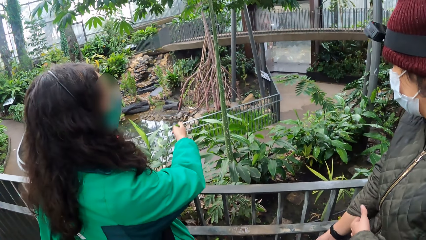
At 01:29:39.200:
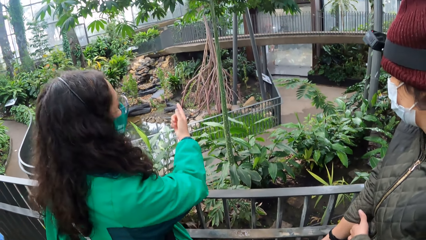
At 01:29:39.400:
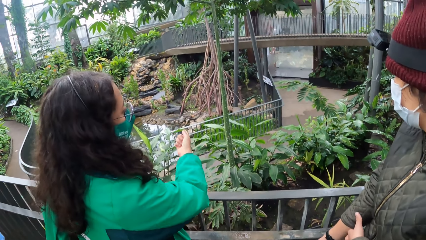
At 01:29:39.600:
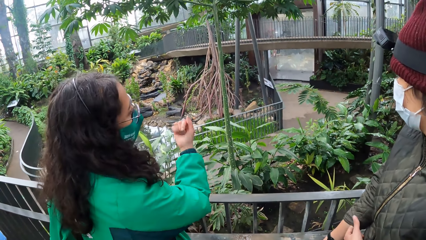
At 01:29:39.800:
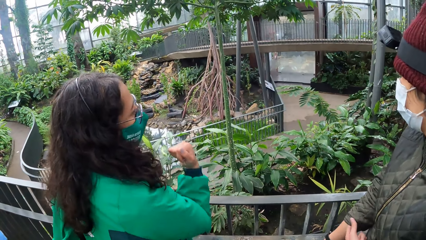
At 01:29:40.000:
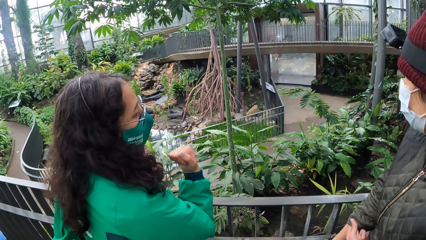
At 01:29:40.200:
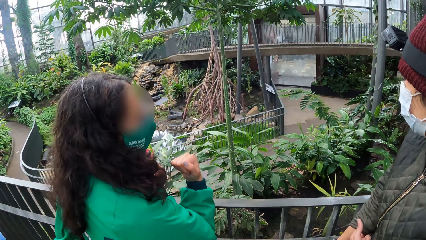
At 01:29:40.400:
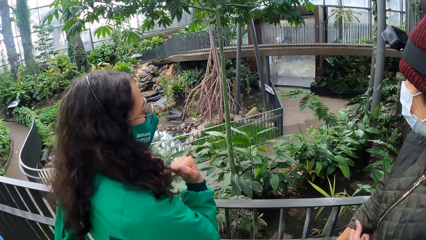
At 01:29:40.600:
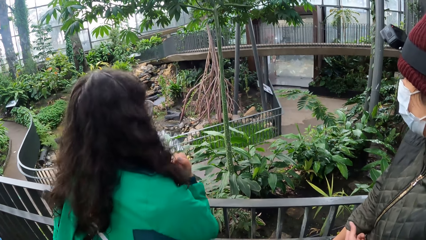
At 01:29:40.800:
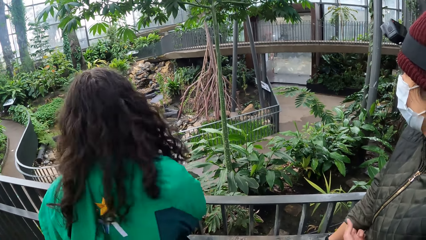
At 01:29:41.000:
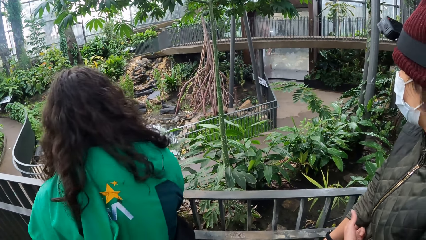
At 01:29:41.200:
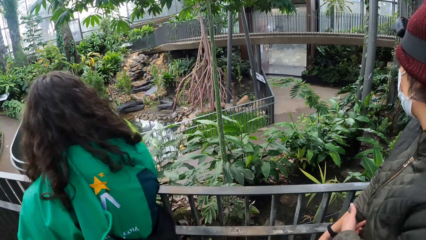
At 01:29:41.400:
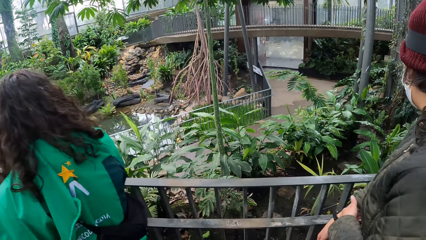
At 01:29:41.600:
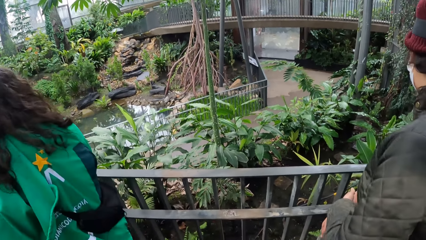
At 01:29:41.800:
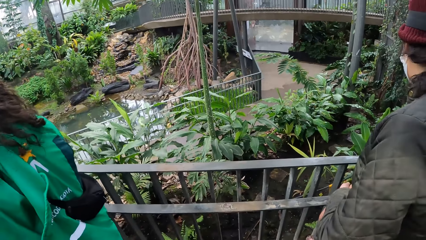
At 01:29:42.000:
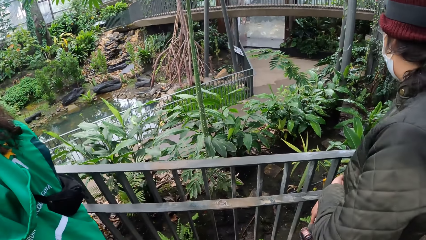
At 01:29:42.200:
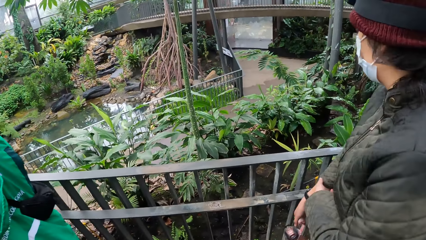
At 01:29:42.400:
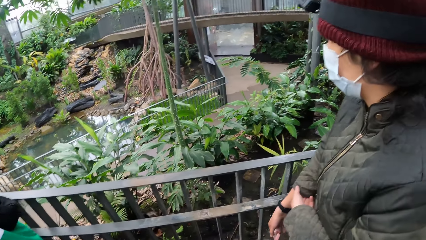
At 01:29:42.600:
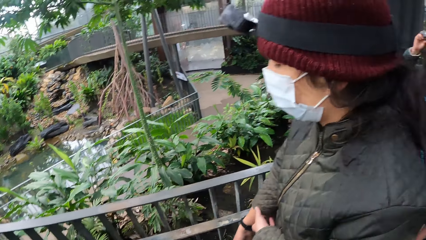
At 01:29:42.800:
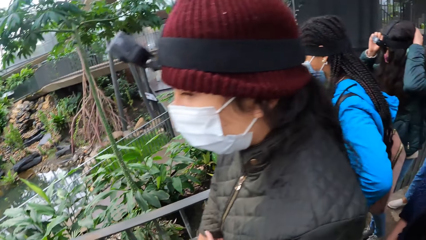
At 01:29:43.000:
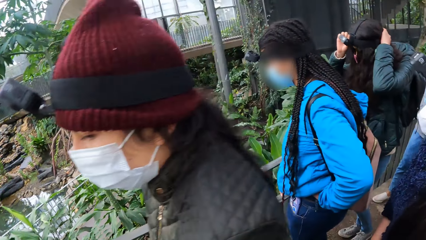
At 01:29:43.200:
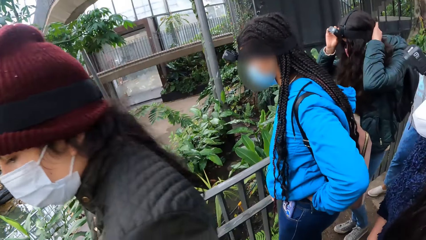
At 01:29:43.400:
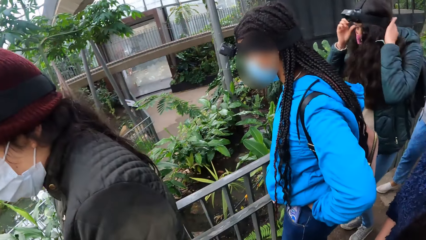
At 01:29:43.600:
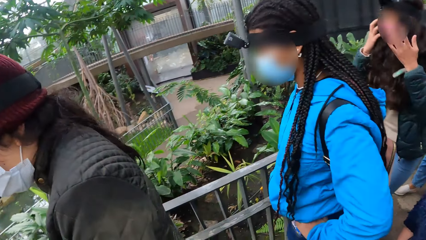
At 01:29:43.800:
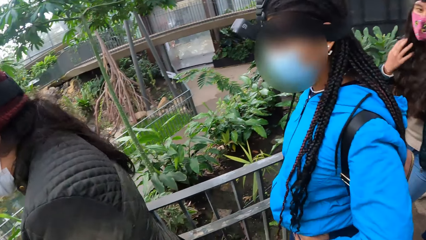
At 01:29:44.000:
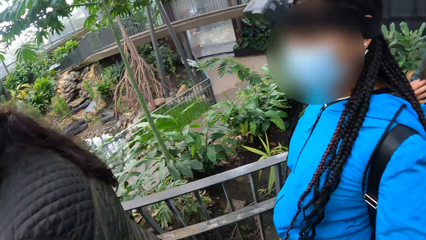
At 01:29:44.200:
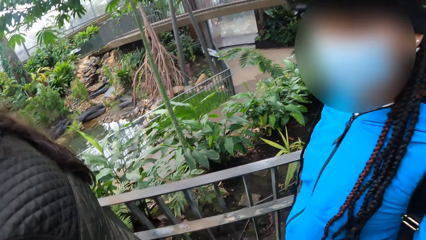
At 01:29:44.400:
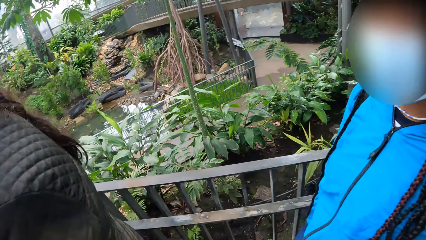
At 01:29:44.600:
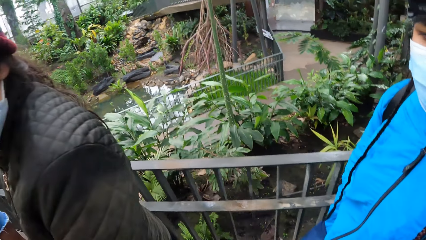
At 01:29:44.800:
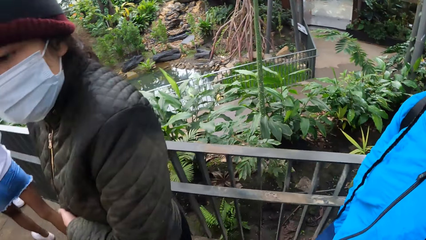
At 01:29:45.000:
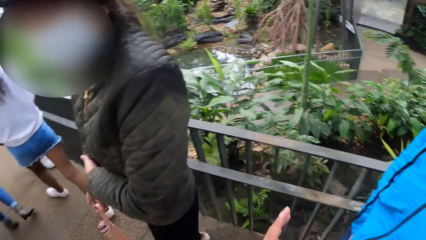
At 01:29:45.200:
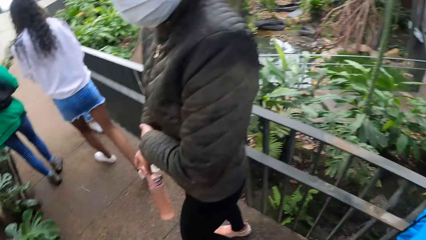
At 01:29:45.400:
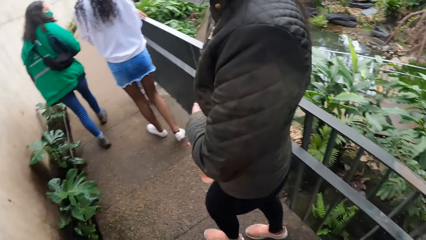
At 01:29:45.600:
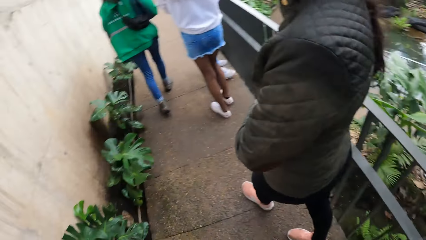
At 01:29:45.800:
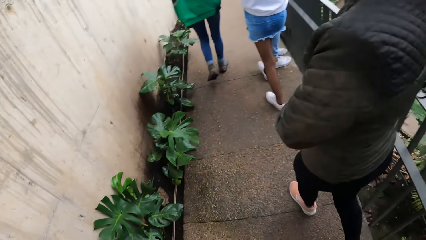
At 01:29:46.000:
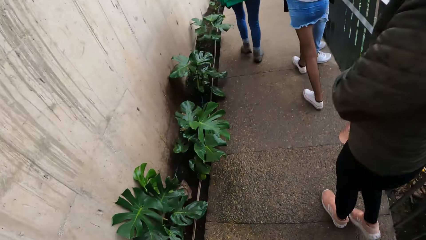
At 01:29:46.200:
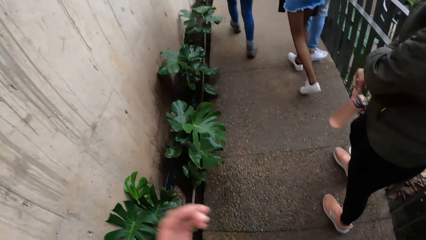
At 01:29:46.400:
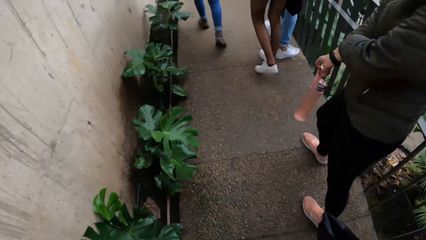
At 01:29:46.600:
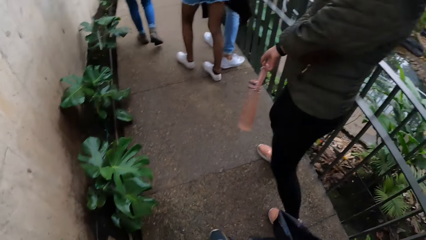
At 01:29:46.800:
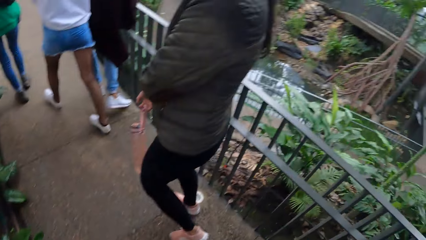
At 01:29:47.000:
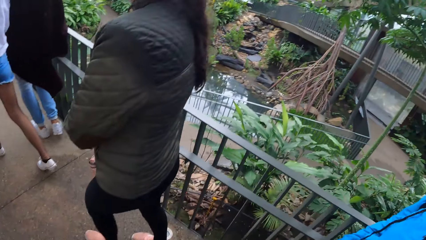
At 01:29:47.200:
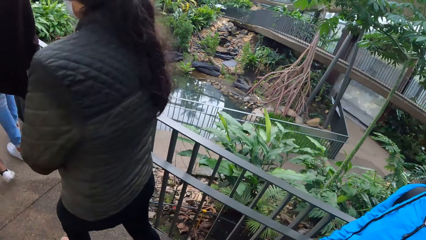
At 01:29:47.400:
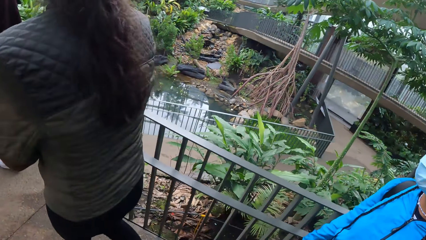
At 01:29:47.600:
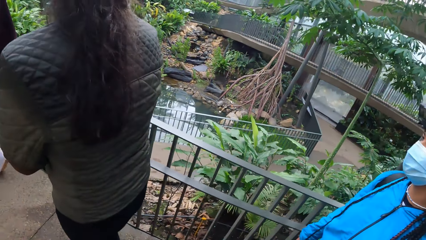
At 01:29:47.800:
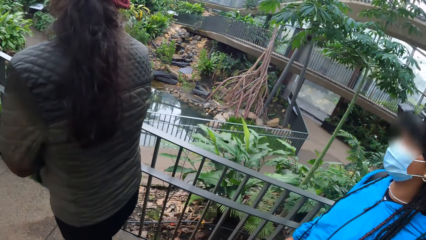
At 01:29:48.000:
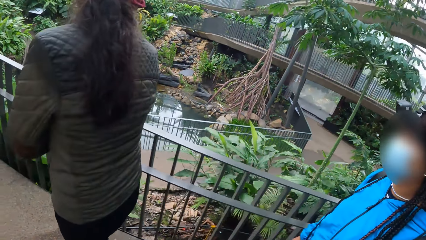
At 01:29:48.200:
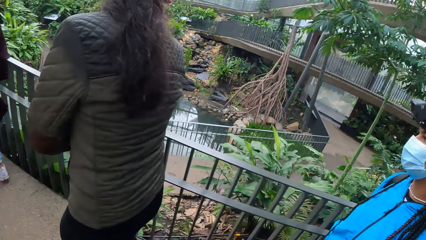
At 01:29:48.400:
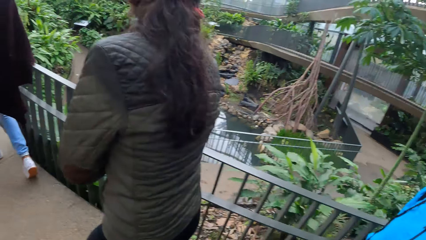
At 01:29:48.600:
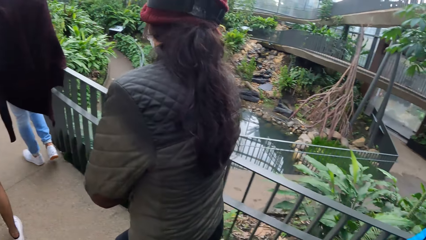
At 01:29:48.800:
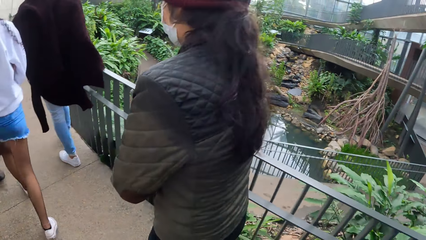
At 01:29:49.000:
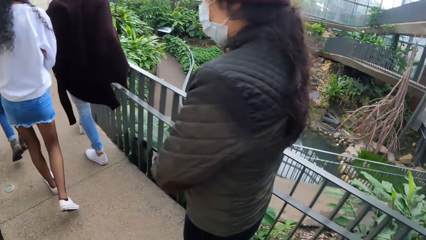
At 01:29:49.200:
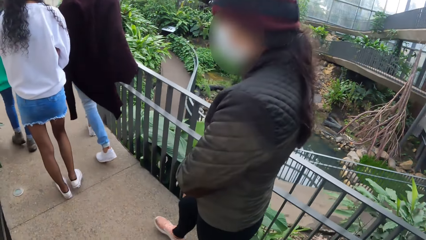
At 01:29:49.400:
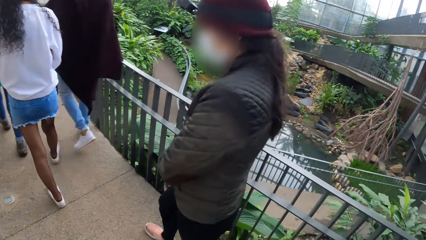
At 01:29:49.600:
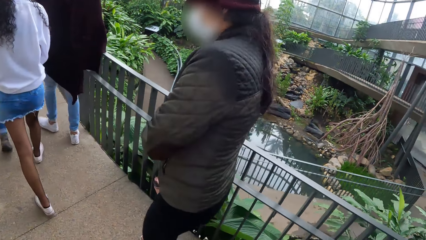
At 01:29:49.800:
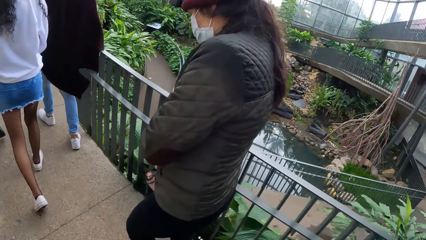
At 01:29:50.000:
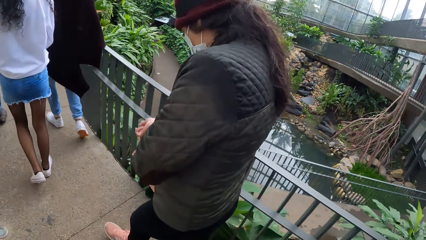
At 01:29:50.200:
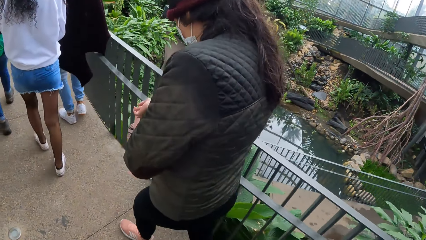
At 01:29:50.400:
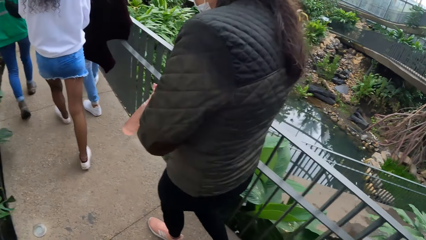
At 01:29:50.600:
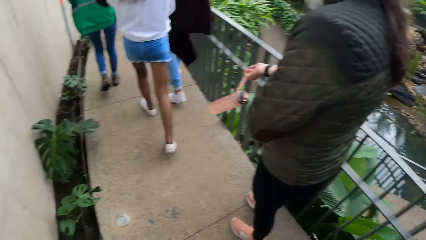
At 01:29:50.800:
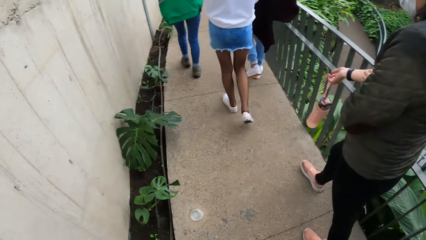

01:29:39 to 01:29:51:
A lady walks around. Another lady walks around. The camera wearer walks around.

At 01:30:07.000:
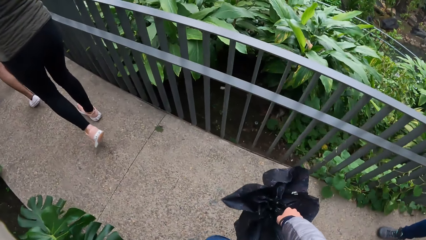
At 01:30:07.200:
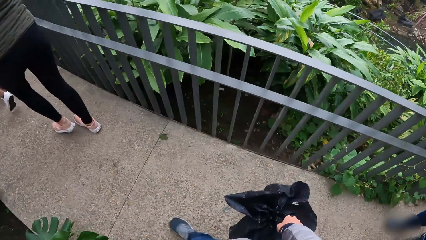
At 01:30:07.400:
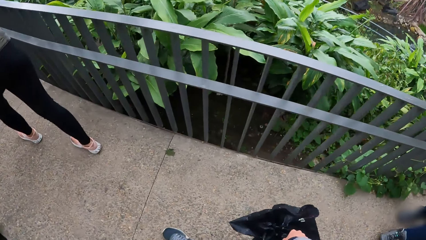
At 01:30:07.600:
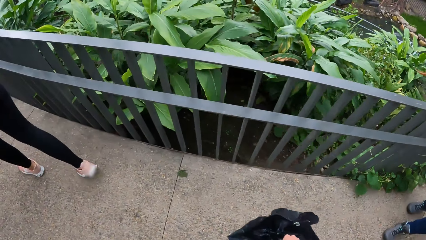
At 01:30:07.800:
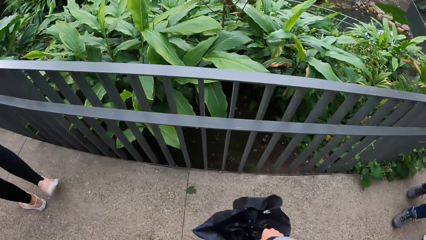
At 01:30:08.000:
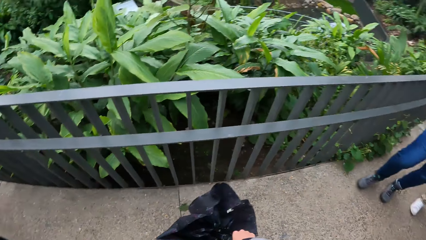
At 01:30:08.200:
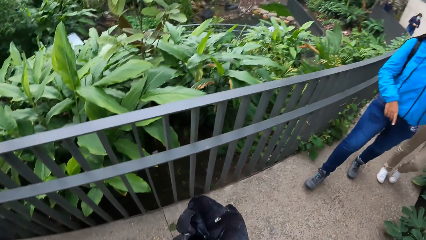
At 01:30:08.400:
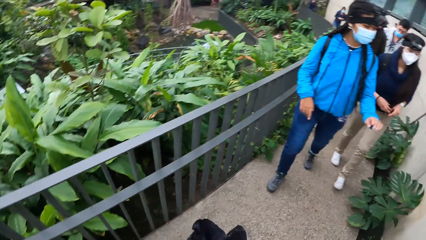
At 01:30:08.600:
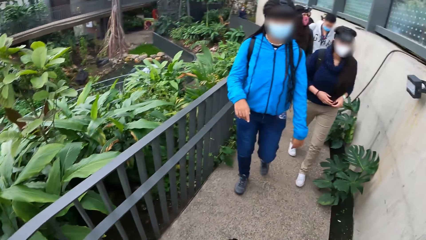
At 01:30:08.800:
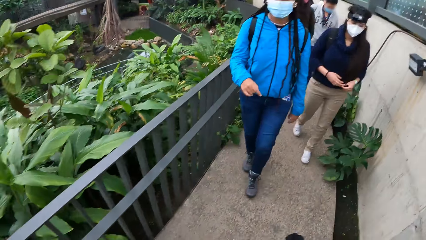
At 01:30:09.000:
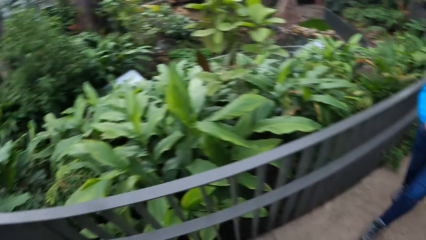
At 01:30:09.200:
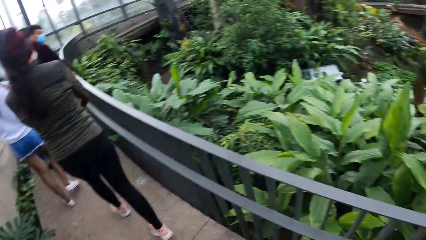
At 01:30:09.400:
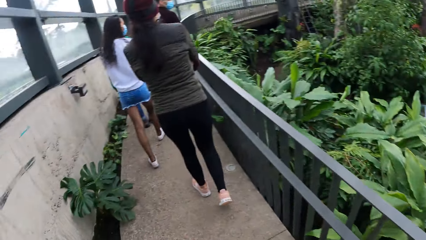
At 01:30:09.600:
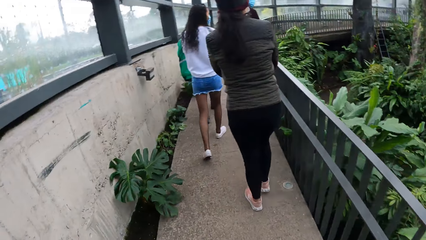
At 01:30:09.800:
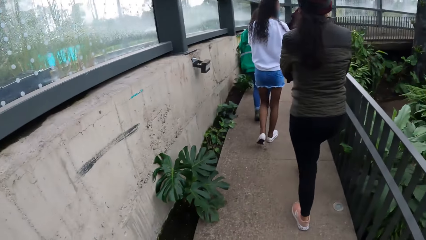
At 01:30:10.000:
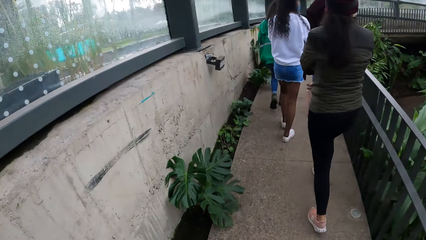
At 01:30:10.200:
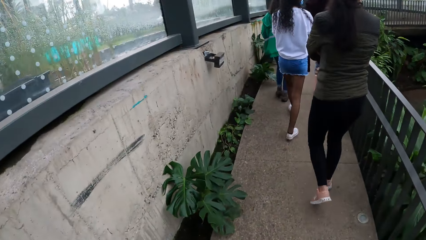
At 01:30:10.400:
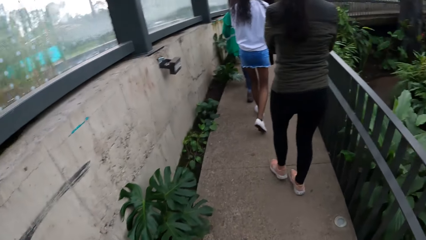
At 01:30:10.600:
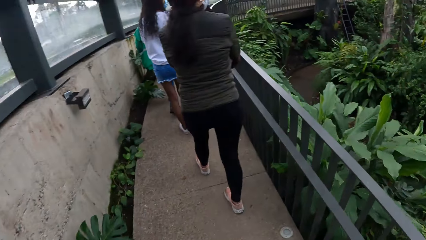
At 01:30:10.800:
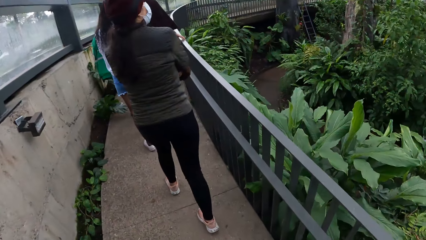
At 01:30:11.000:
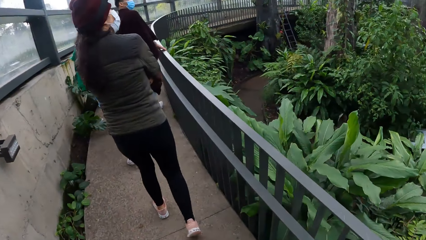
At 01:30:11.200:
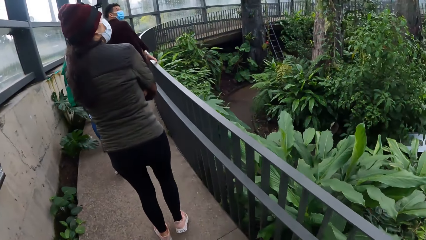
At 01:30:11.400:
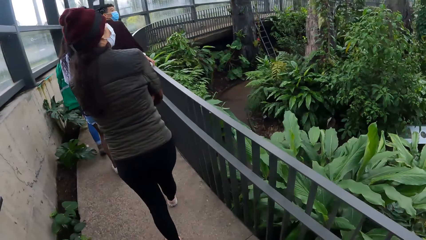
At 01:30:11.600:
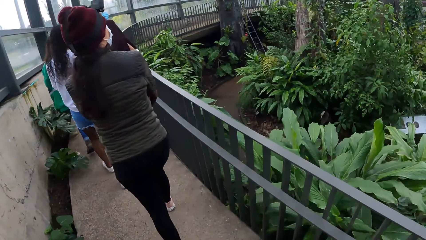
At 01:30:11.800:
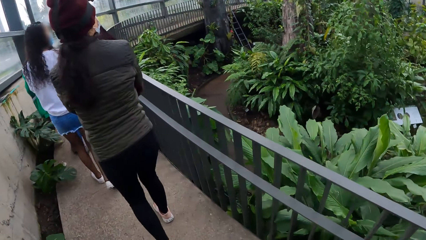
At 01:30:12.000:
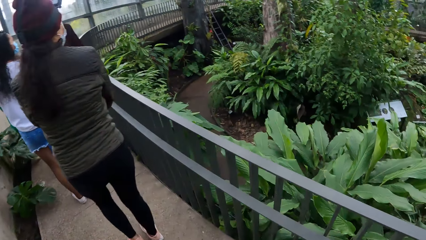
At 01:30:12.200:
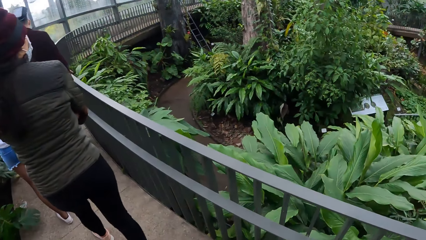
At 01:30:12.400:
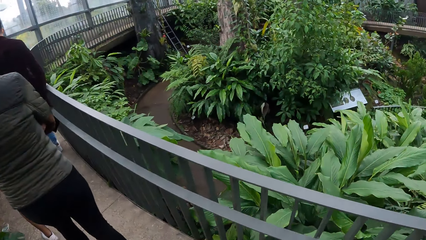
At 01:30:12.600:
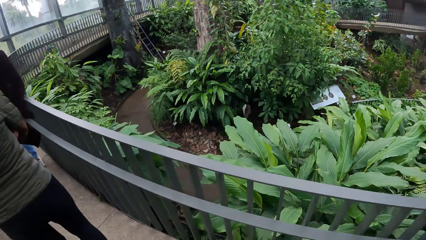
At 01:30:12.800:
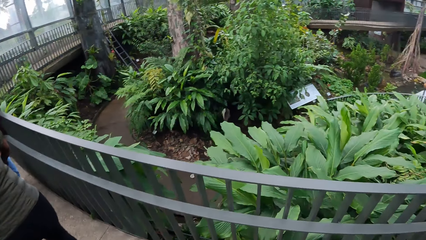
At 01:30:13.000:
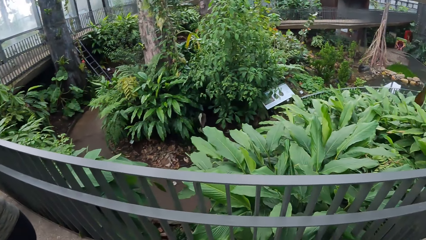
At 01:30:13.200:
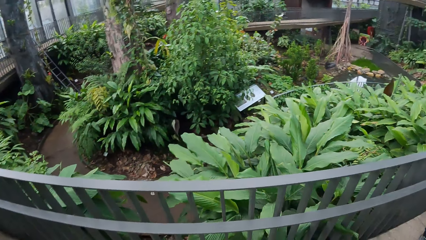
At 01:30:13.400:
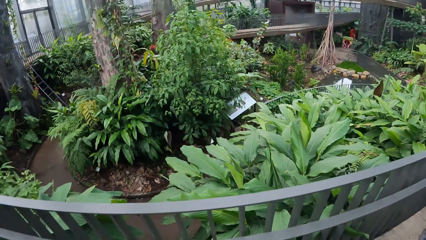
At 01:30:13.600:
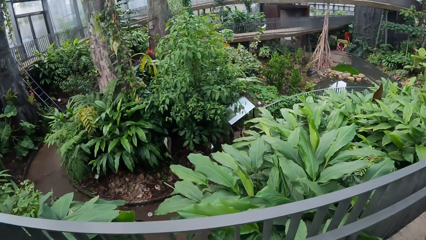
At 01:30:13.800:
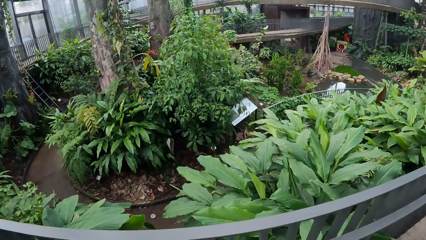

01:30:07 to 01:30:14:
A lady walks around. Another lady walks around.
